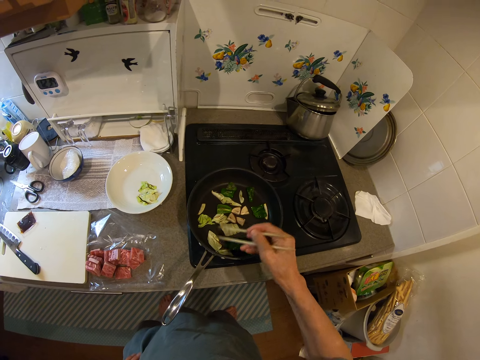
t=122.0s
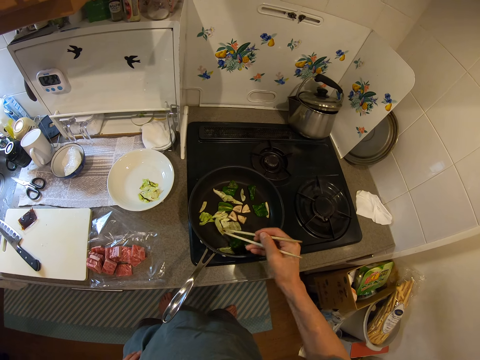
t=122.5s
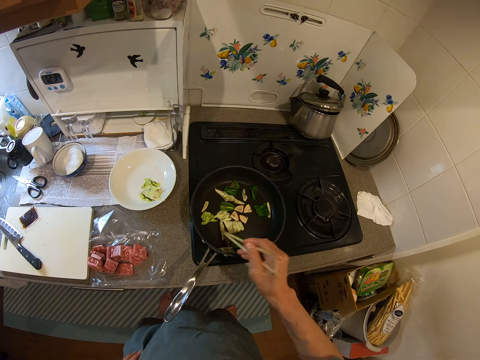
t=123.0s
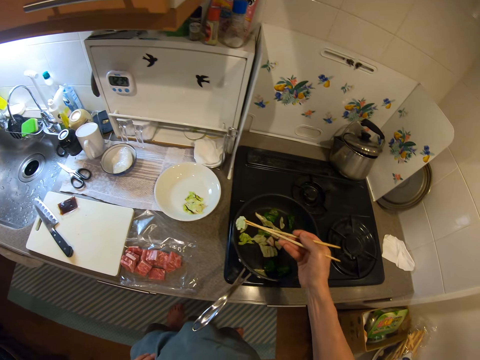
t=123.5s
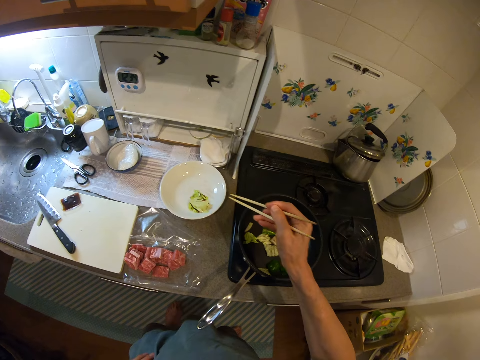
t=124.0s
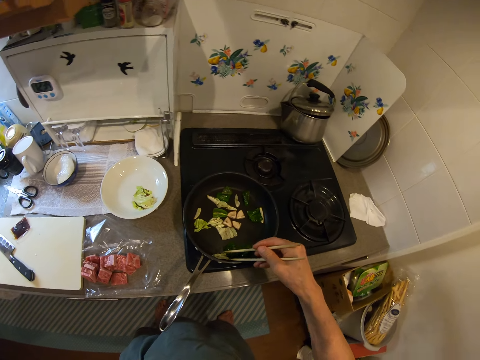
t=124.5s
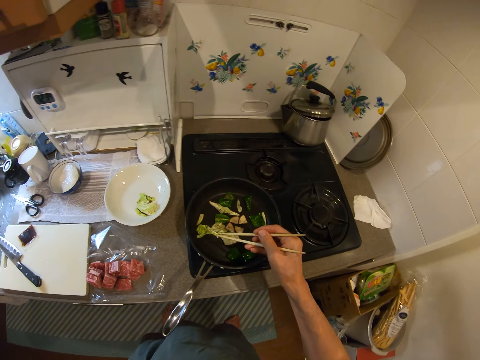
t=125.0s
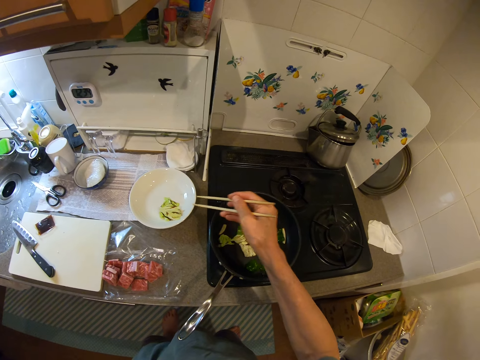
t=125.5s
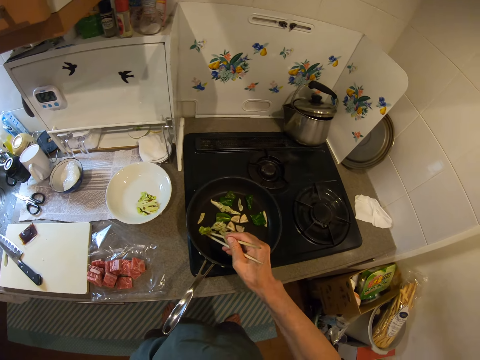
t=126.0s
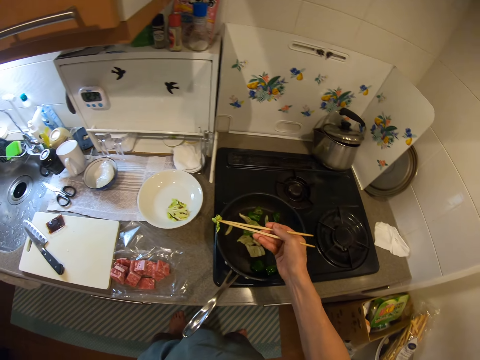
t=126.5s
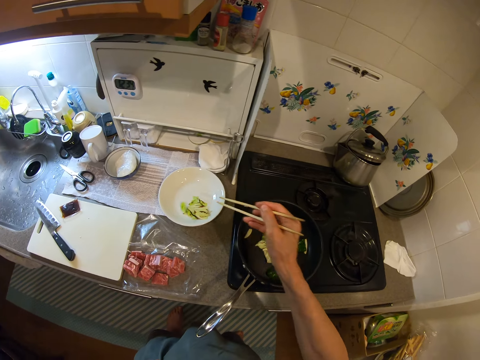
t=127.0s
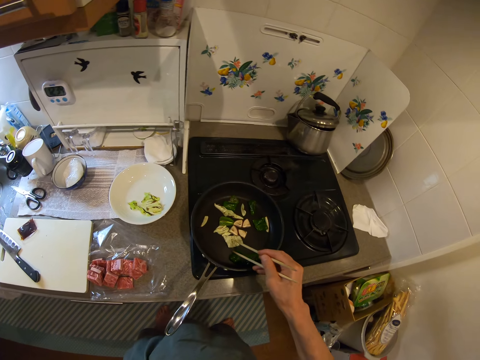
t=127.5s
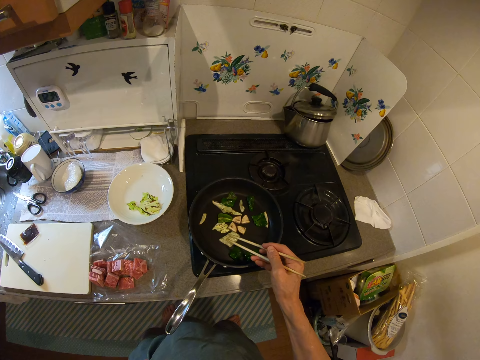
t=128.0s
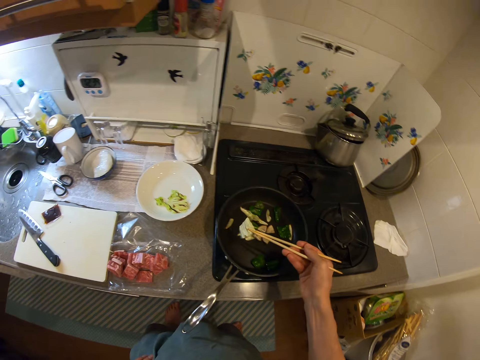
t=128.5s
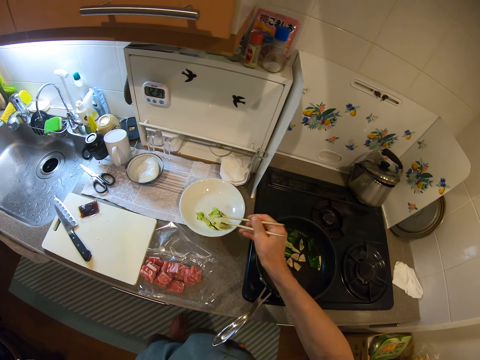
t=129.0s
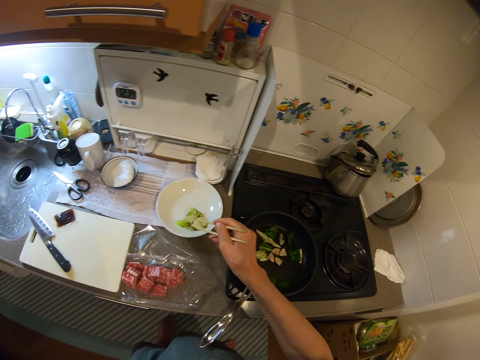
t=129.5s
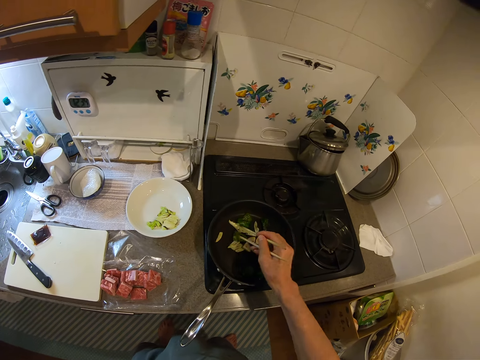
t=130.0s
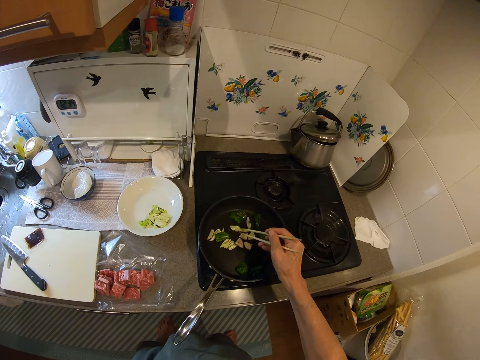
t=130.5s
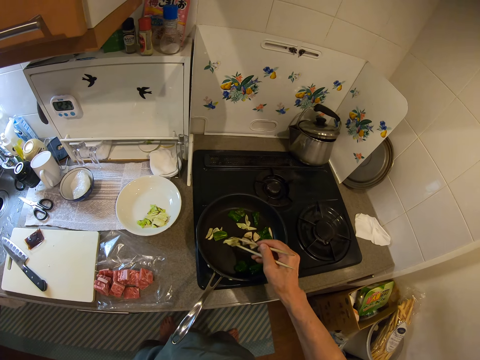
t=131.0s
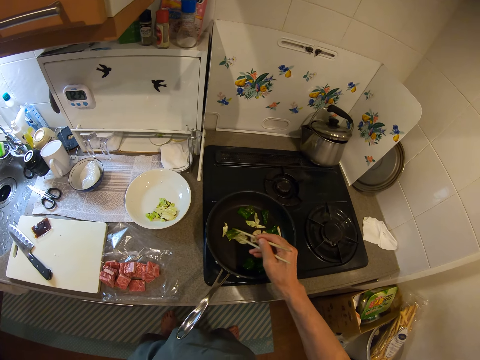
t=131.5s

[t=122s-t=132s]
The camera wearer picks a veggie with the chopsticks from the fry pan. They drop the veggie in the bowl. They serve the food in a plate. They pick a veggie with the chopsticks from the fry pan. They drop the veggie in the bowl. They pick a veggie with the chopsticks from the fry pan. They drop the veggie in the bowl. They pick a veggie with the chopsticks from the fry pan. They drop the veggie in the bowl. They stir the veggies in the fry pan with the chopsticks. They inspect the food on the pan.

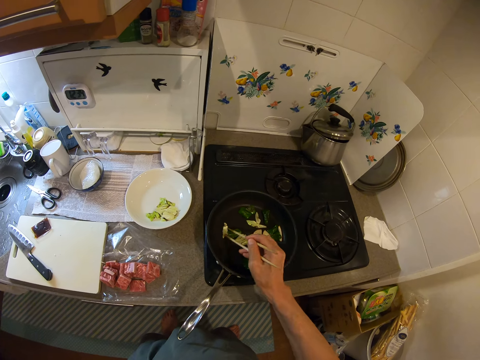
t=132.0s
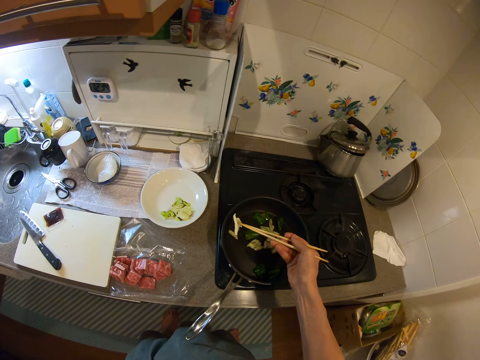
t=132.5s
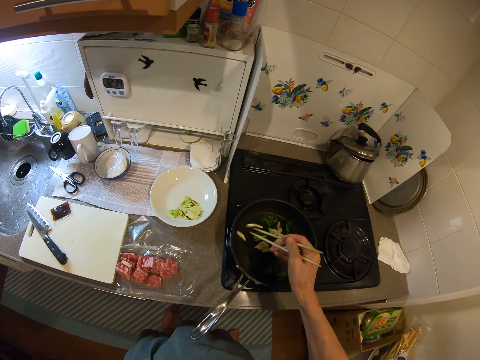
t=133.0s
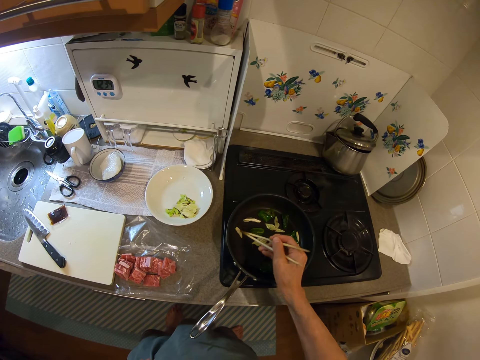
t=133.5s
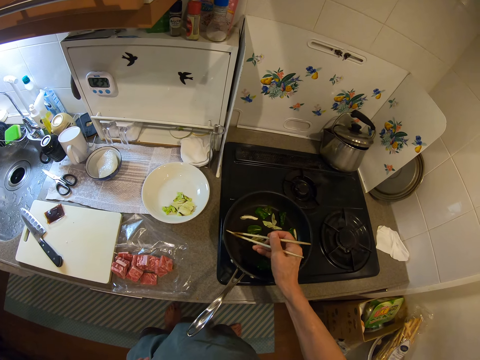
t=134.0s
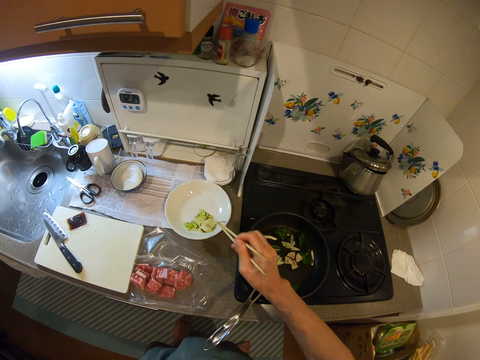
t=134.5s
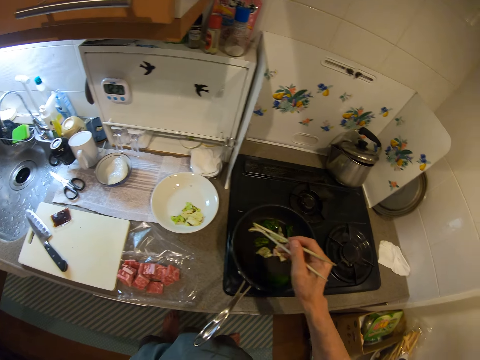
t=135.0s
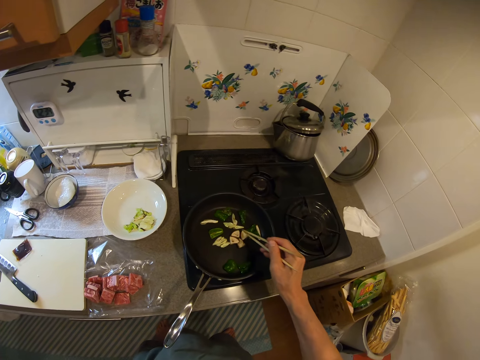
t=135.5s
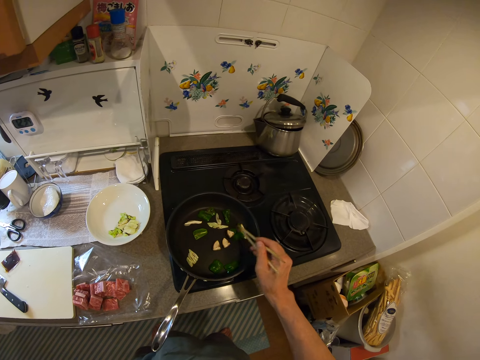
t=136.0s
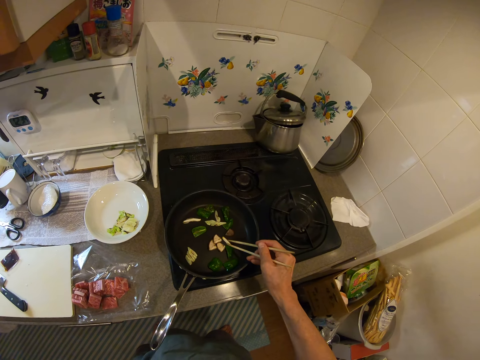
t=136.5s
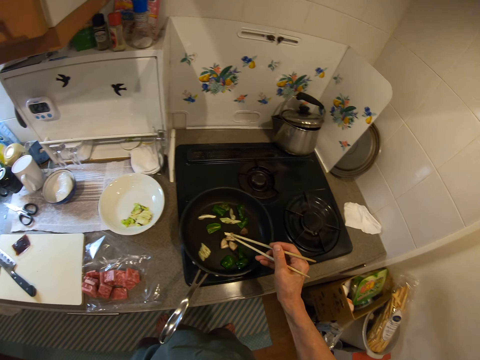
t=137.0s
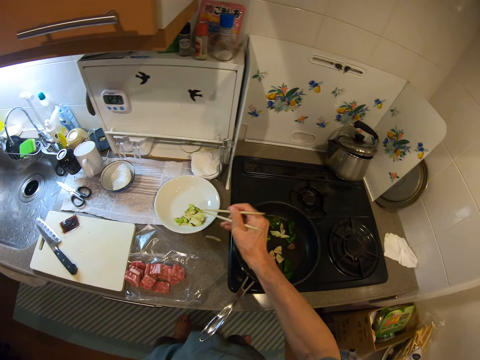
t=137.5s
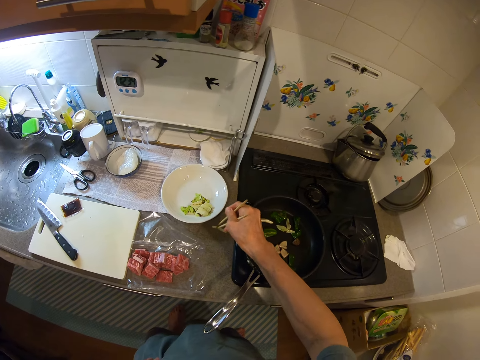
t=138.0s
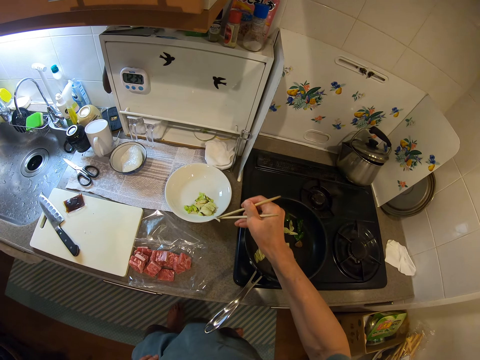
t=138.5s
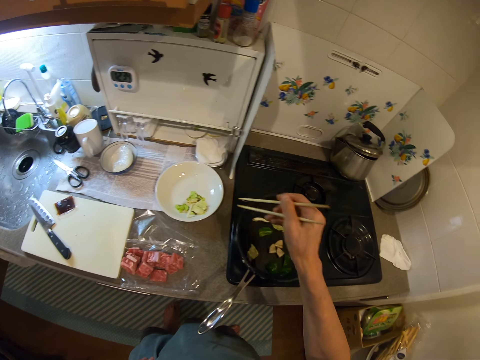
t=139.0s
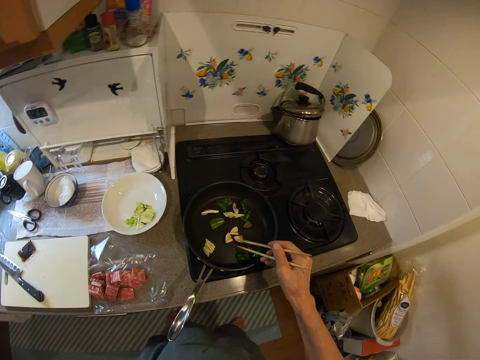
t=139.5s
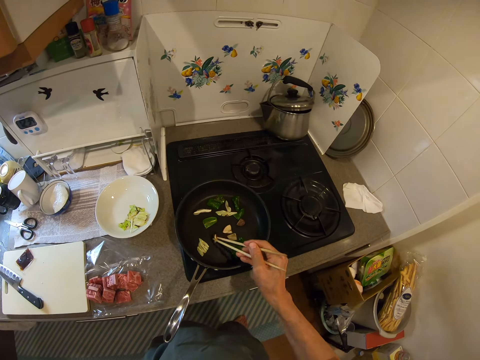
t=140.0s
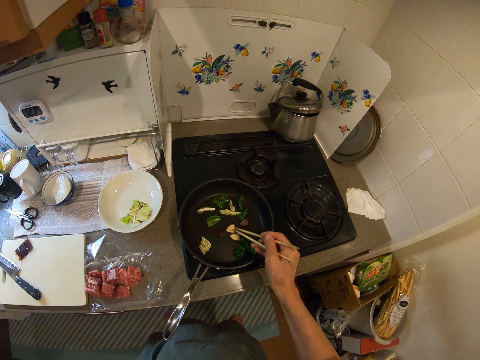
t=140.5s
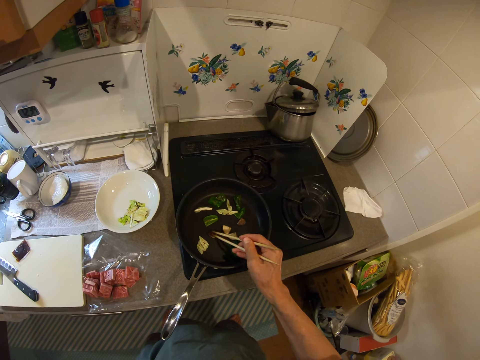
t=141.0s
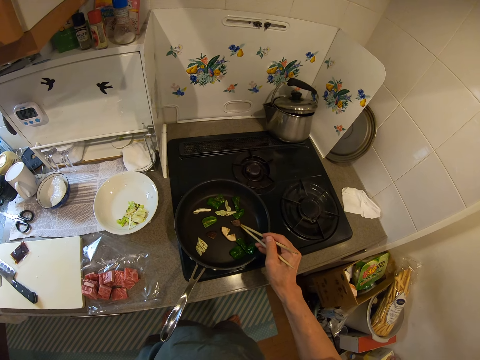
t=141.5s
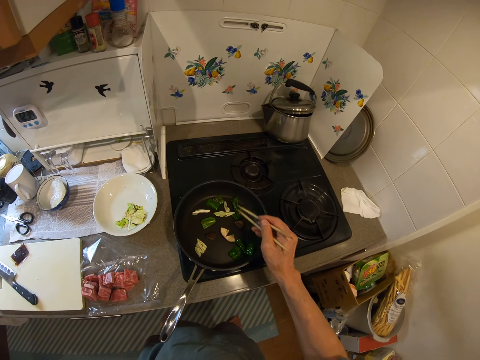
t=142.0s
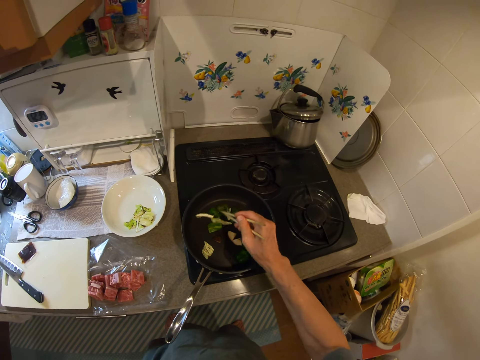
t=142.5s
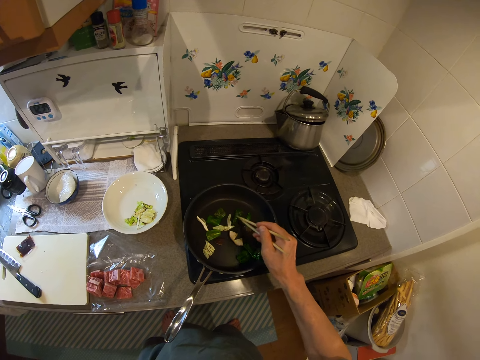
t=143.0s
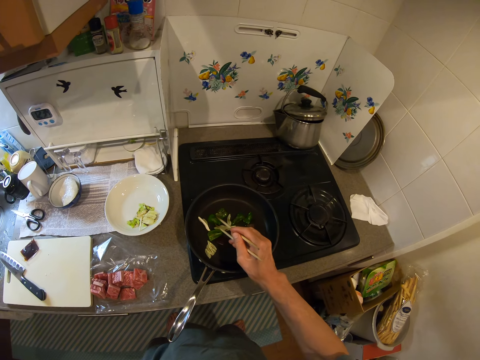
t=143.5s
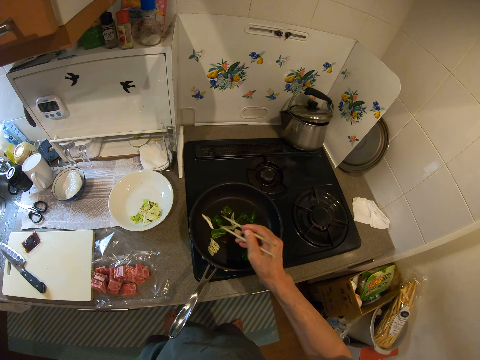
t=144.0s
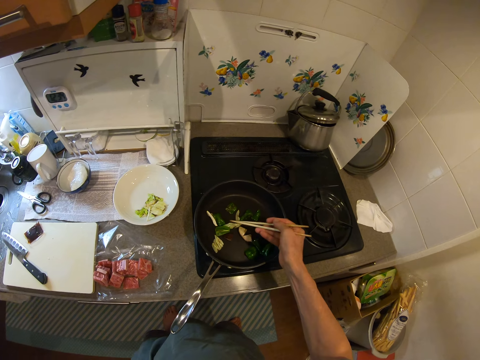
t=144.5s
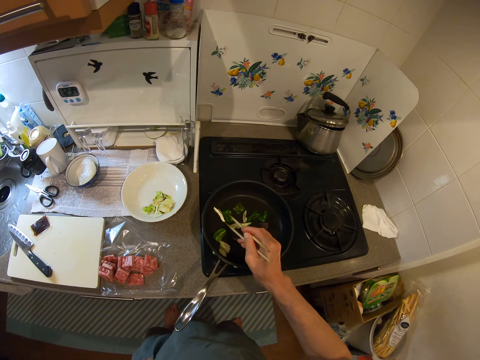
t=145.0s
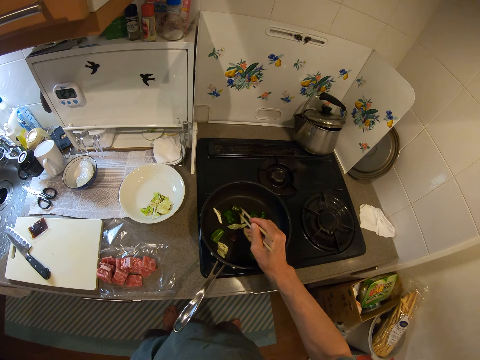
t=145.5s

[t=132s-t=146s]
The camera wearer picks a veggie with the chopsticks from the fry pan. They drop the veggie back into the fry pan. They pick another veggie from the fry pan. They drop the veggie in the bowl. They serve the food in a plate. They inspect the food on the pan. They adjust the veggies in the fry pan with the chopsticks. They pick a veggie with the chopsticks from the fry pan. They drop the veggie on the table. They pick the veggie on the table with the chopsticks. They drop the veggie in the bowl. They serve the food in the plate. They inspect the food on the pan. They adjust the veggies in the fry pan with the chopsticks.

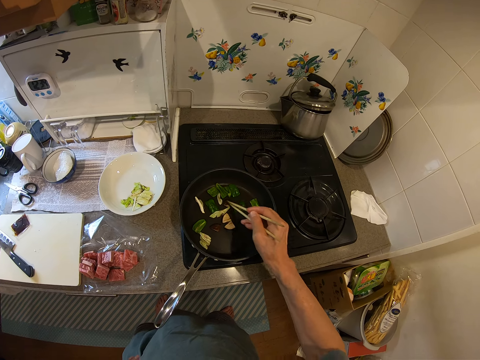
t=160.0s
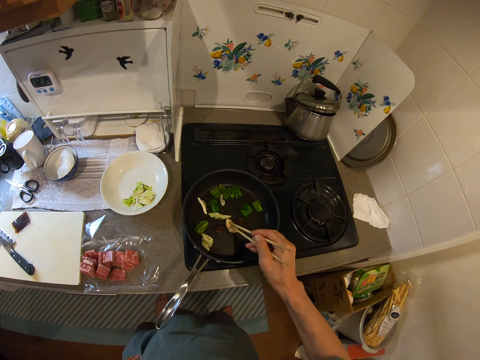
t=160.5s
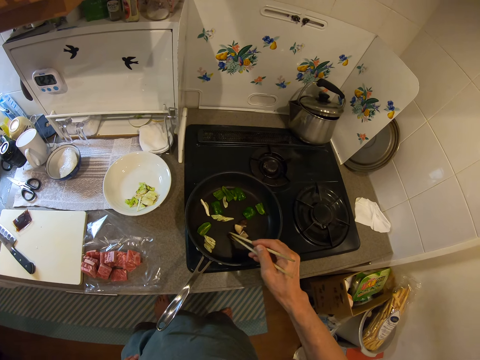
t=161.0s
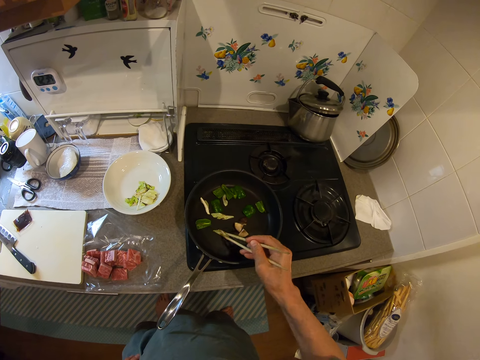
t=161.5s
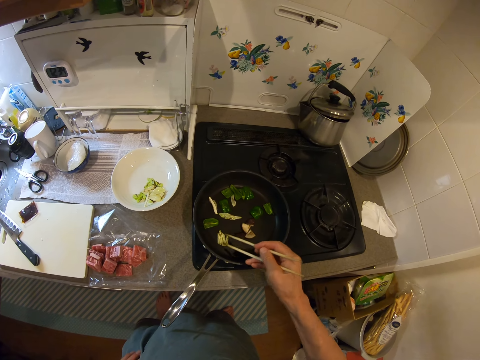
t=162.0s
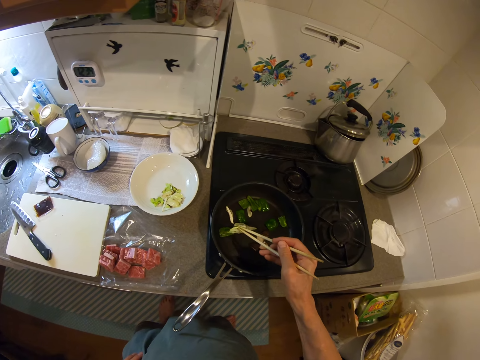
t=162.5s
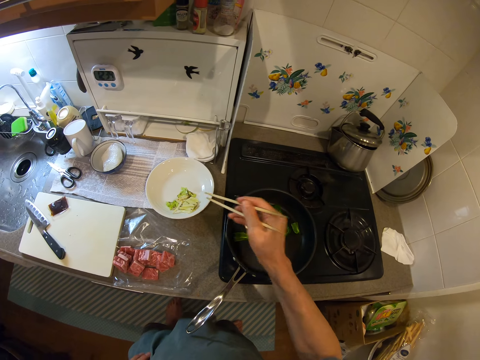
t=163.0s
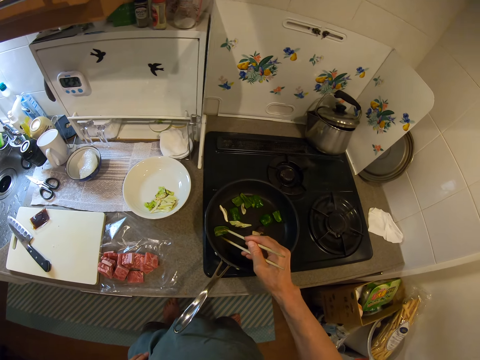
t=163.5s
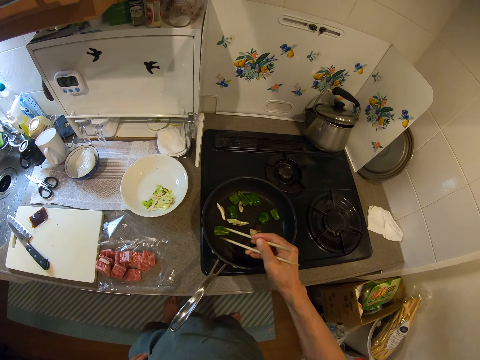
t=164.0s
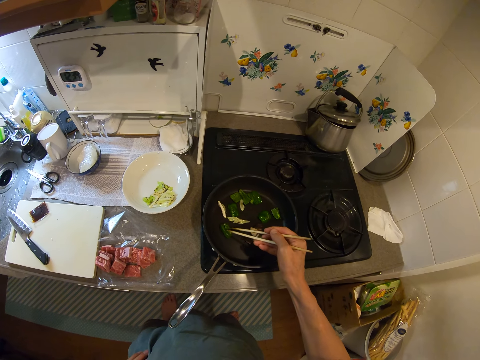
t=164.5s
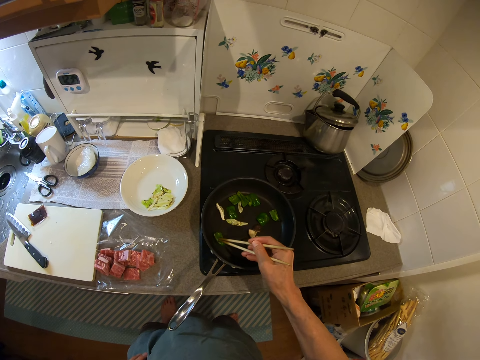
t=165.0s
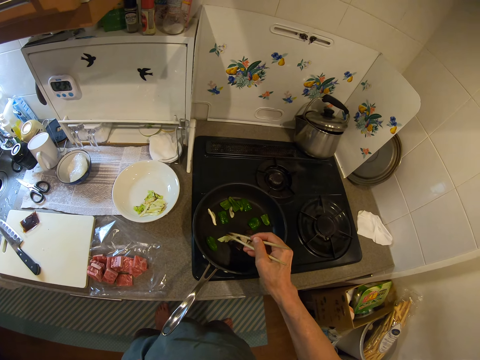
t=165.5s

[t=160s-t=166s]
The camera wearer picks a veggie with the chopsticks from the fry pan. They drop the veggie in the bowl. They serve the food in a plate. They adjust the veggies in the fry pan with the chopsticks. They inspect the food on the pan.
